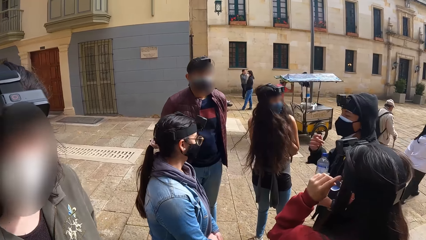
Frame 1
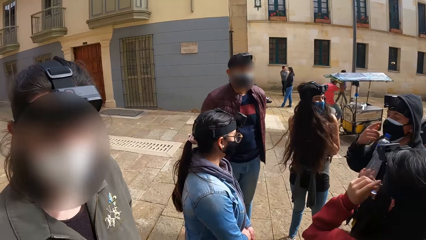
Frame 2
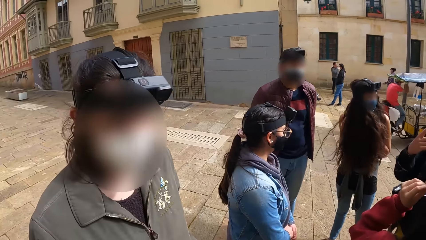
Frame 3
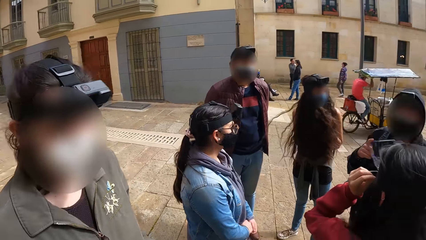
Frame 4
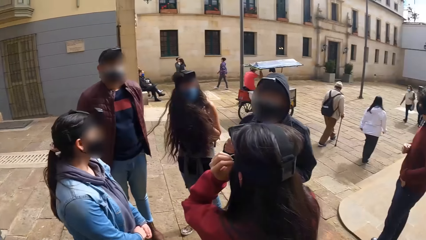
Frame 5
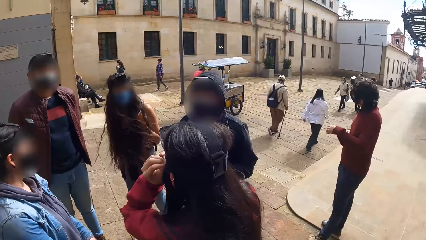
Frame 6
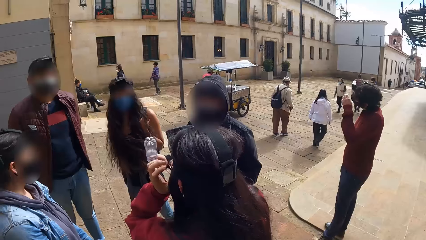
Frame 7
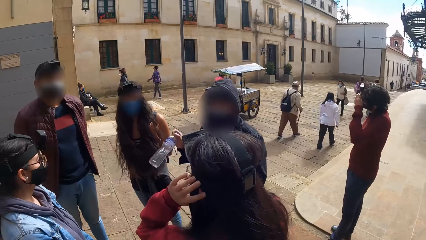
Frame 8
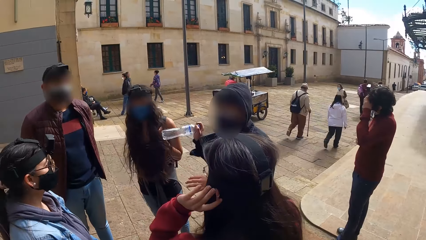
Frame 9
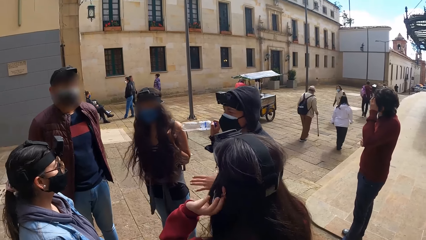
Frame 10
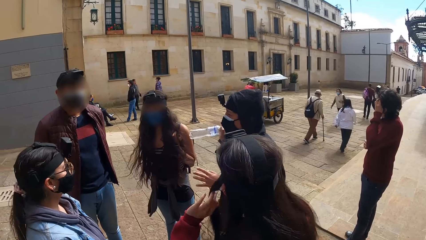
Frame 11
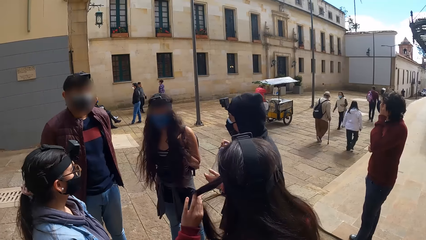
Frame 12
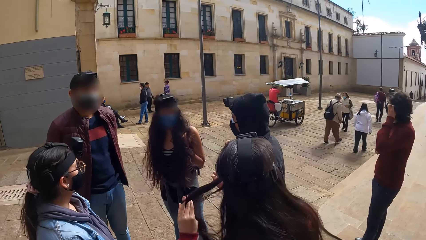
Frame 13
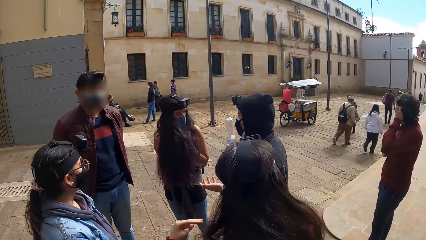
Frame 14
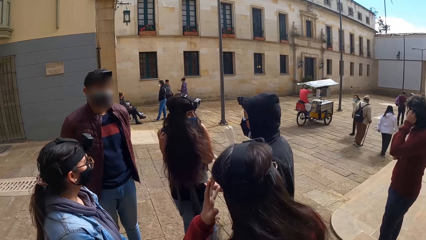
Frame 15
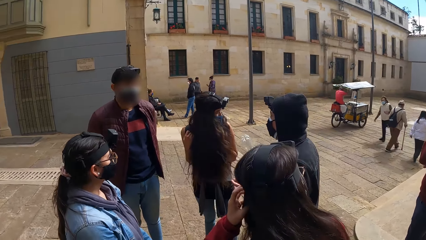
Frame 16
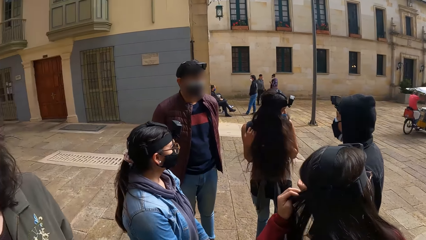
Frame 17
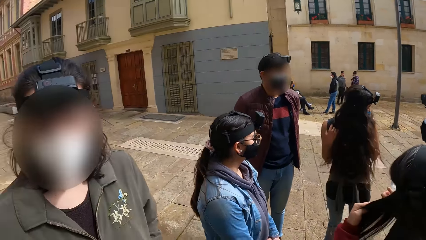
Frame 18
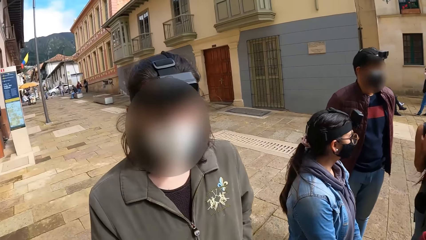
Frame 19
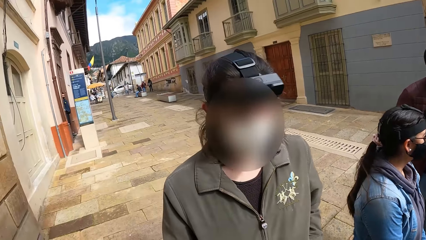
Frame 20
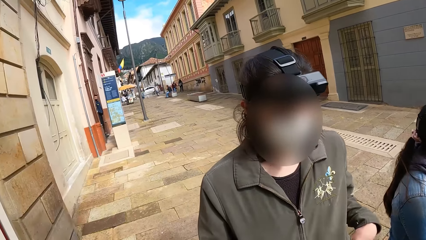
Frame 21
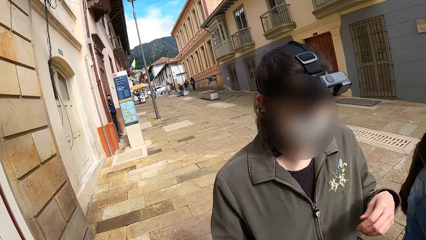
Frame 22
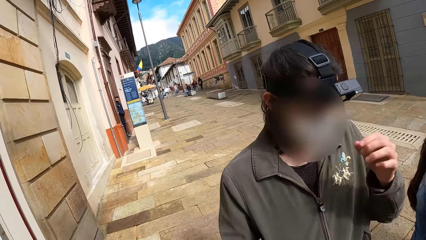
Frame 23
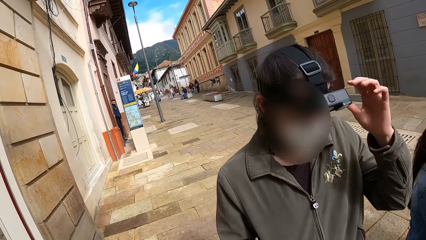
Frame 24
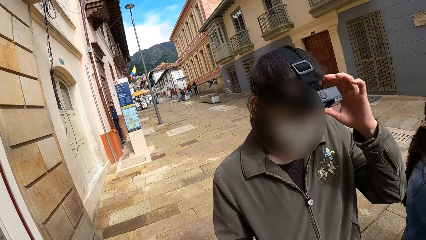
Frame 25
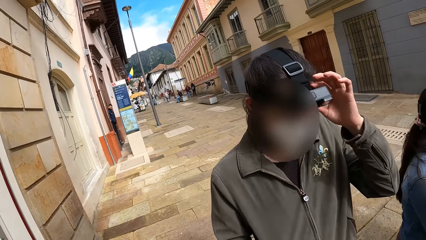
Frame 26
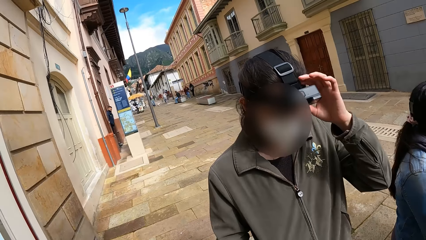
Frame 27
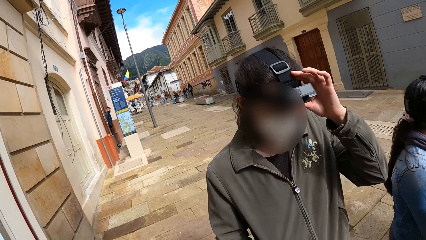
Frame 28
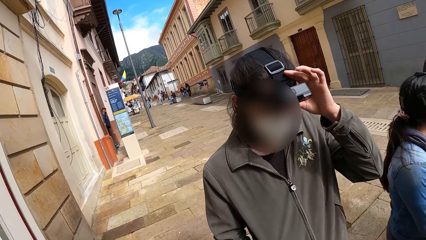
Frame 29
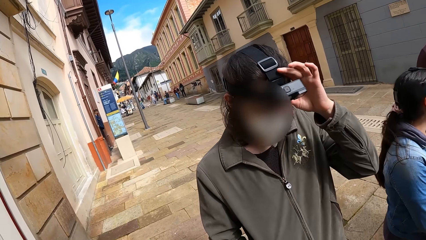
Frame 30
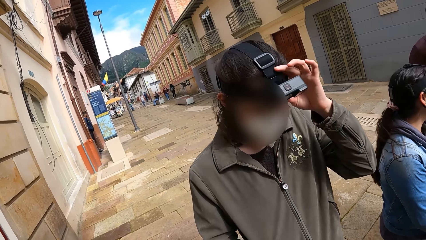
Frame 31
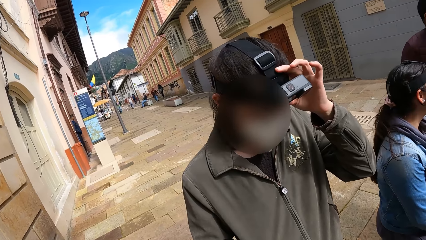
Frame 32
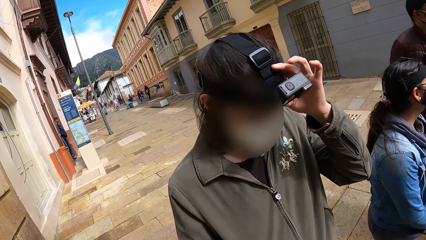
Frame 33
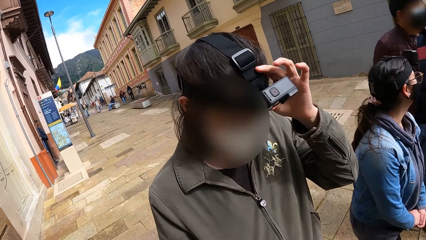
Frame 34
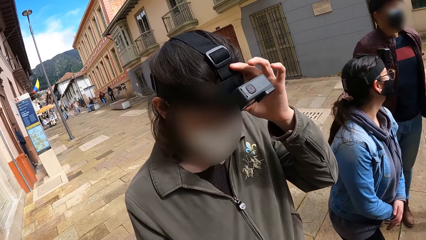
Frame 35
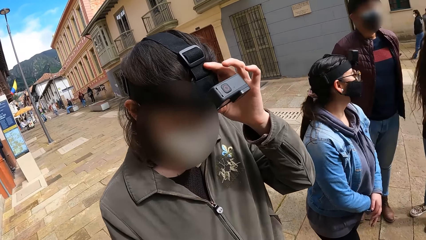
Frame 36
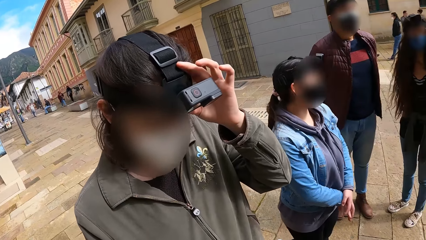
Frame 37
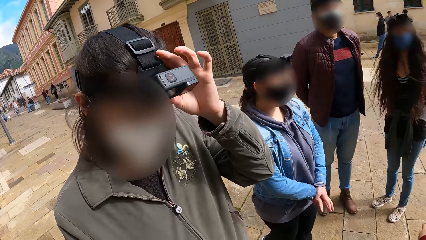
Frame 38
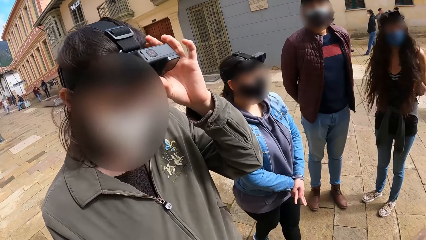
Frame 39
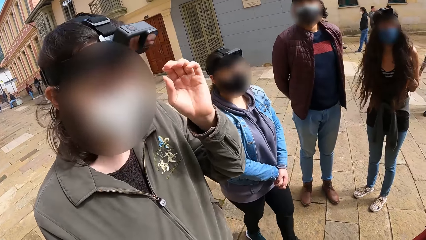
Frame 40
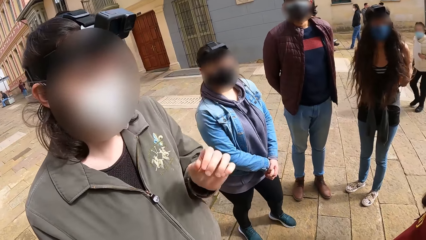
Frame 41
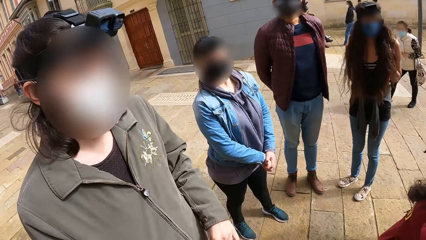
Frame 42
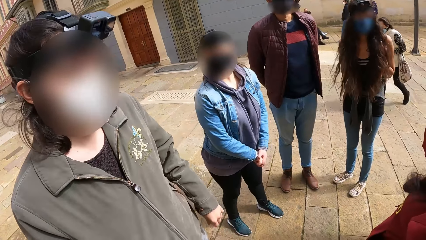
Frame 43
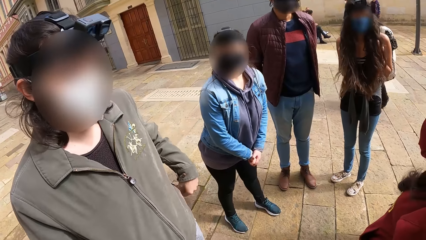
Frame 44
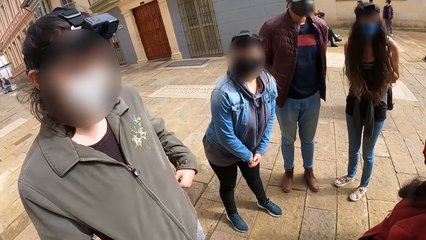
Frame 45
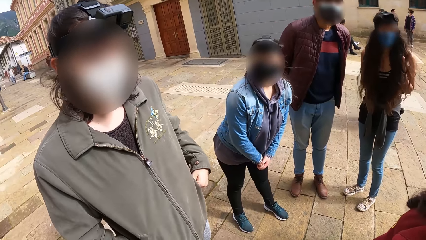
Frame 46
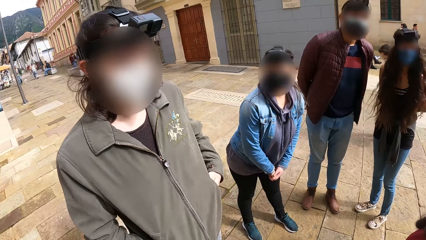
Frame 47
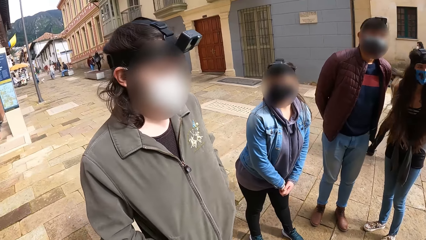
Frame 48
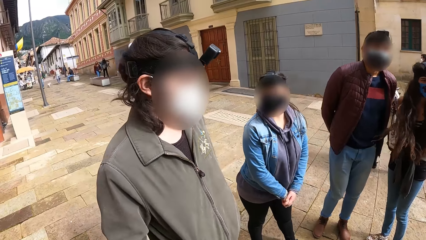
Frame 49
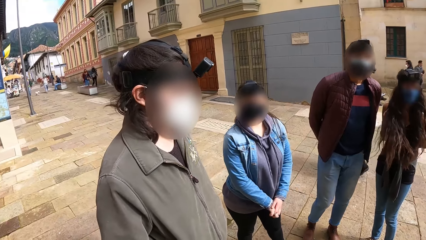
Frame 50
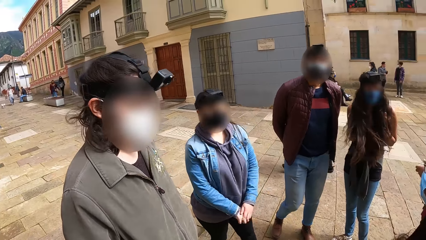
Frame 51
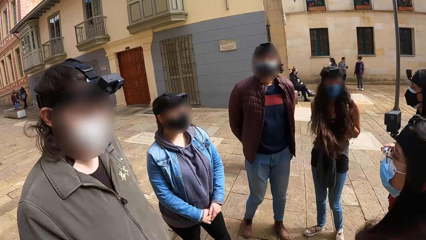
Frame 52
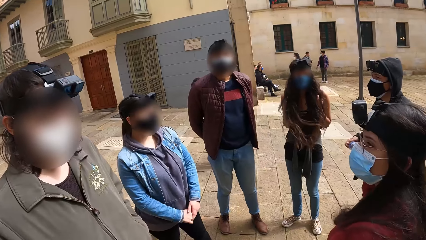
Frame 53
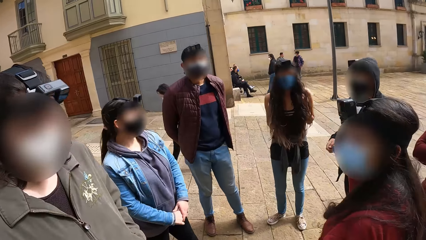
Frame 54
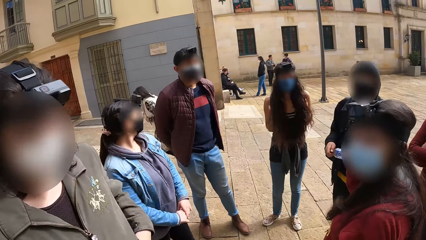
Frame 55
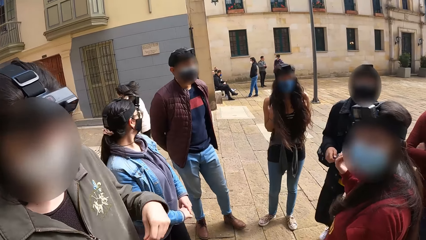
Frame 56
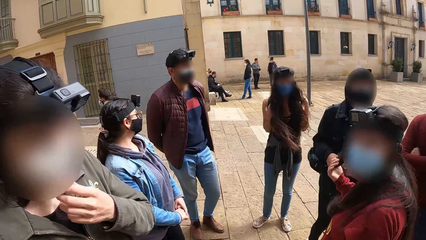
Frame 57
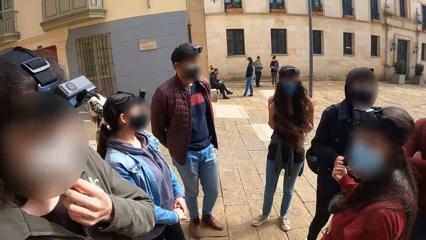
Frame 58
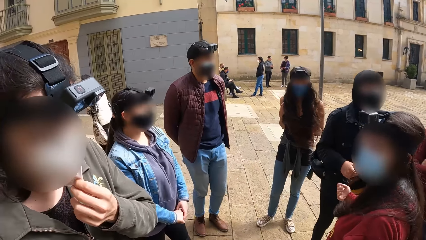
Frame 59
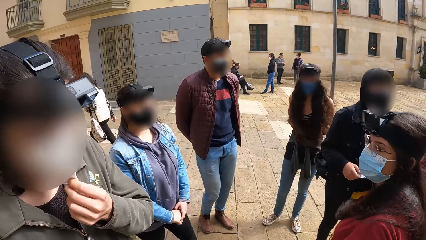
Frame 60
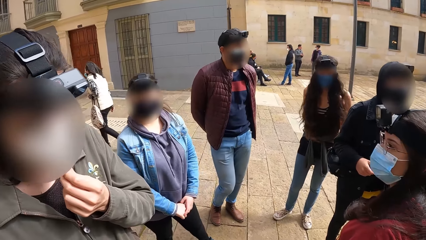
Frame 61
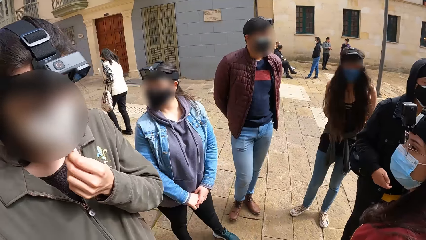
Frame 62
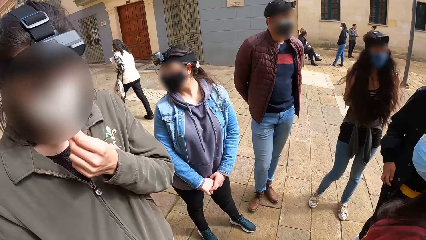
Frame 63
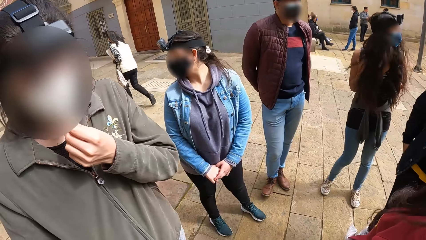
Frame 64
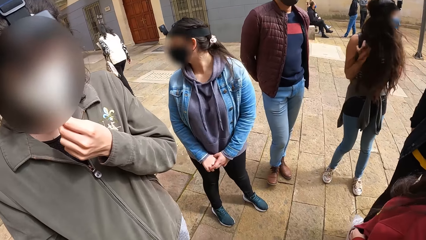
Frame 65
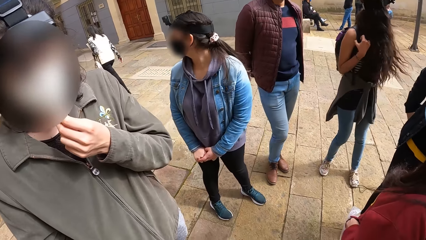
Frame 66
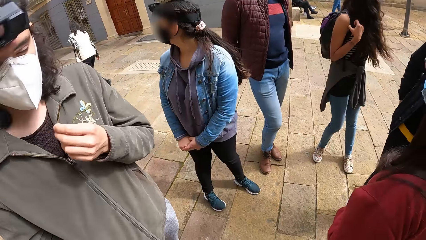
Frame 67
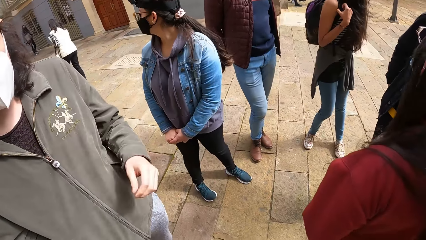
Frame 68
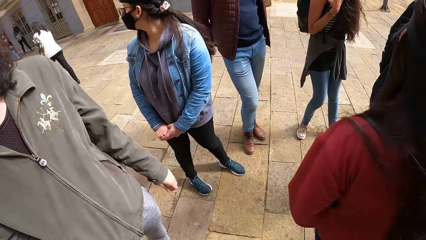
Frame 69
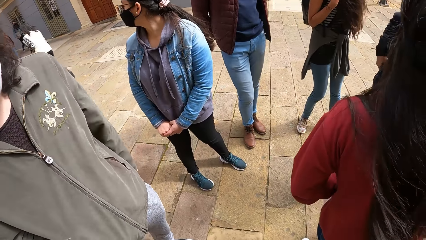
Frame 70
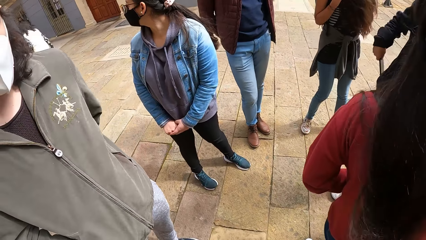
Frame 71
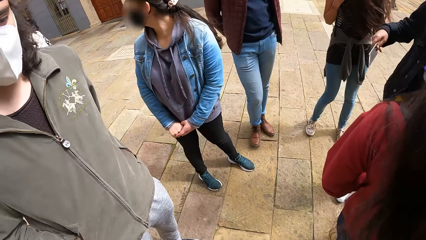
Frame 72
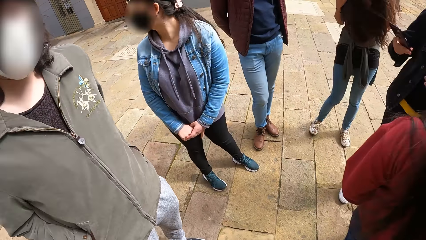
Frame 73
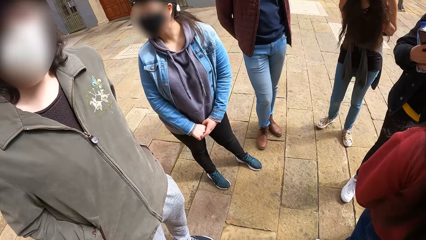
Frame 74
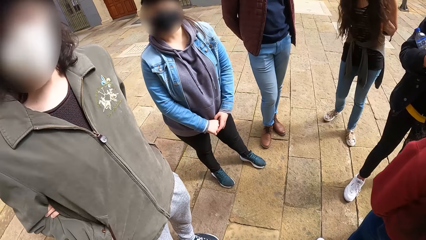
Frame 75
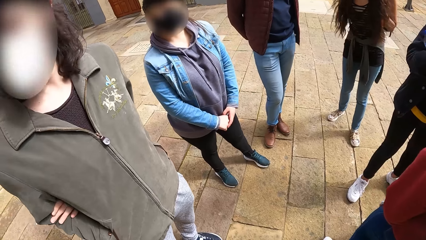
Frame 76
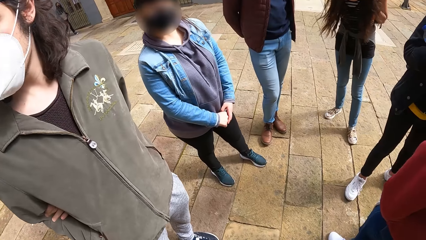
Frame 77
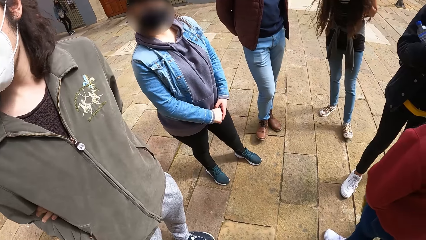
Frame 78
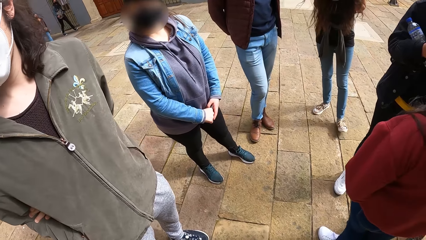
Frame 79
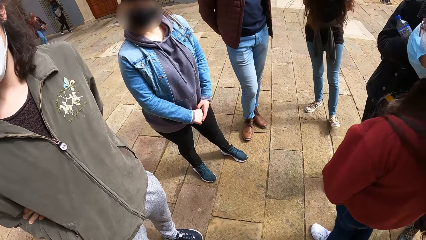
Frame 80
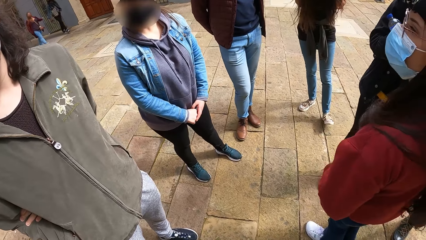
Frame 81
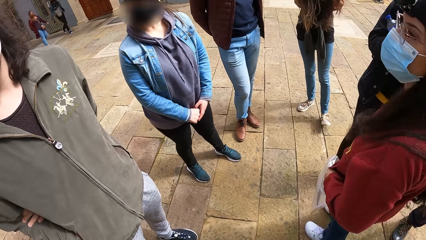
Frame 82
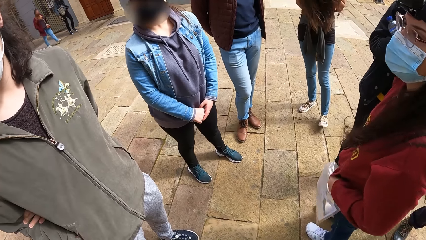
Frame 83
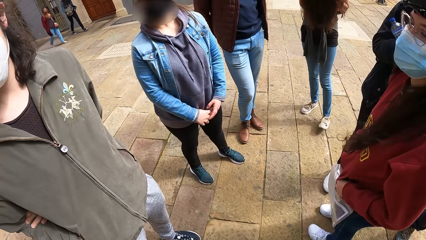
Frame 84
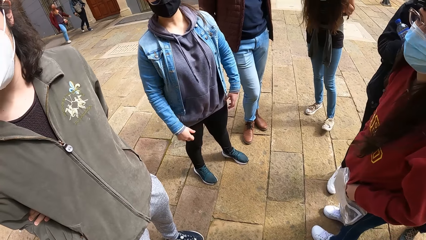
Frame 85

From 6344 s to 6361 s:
A man holds a bottle with his right hand. Another man adjusts the camera on his head with his left hand. A lady adjusts the camera with her left hand. The other man adjusts the mask on his face with his left hand.
